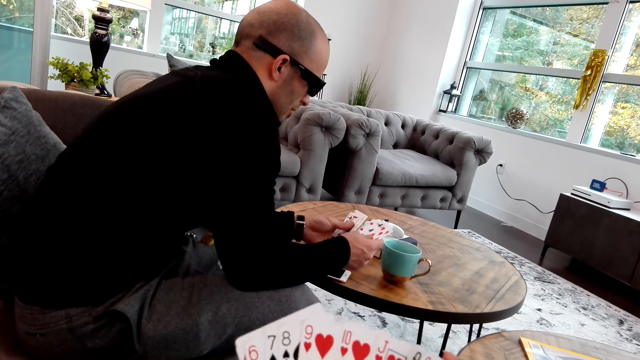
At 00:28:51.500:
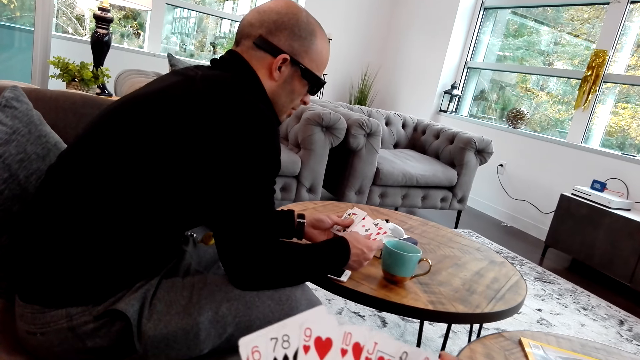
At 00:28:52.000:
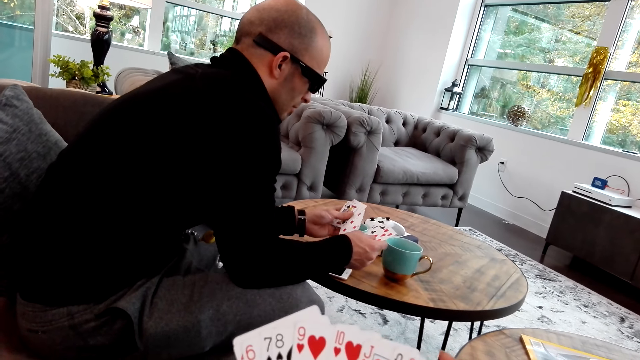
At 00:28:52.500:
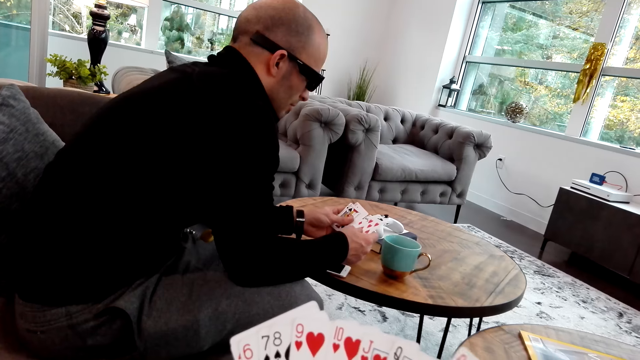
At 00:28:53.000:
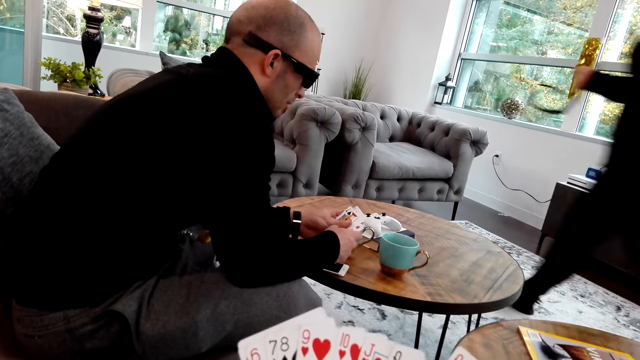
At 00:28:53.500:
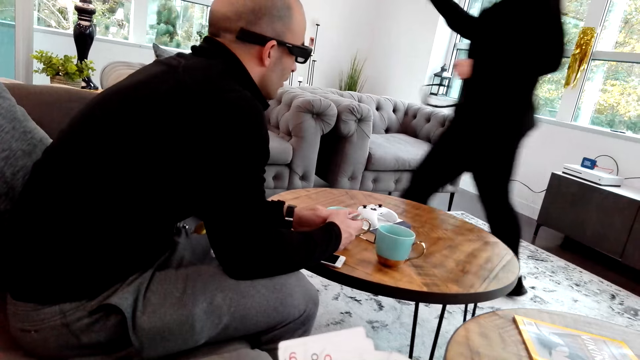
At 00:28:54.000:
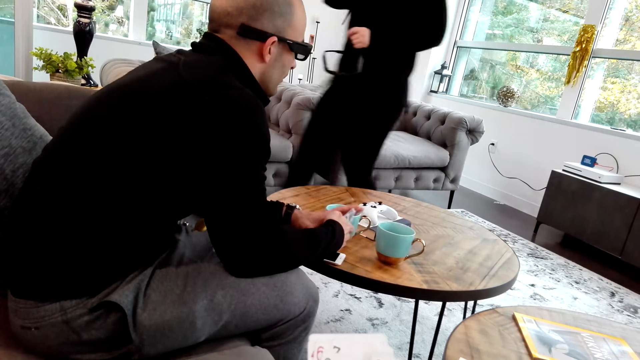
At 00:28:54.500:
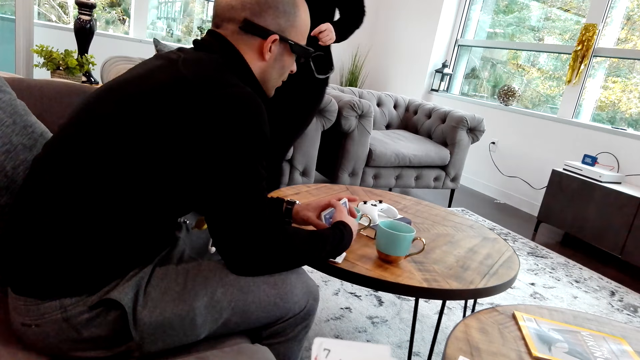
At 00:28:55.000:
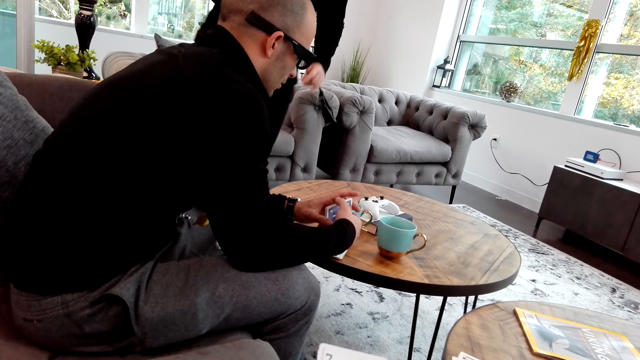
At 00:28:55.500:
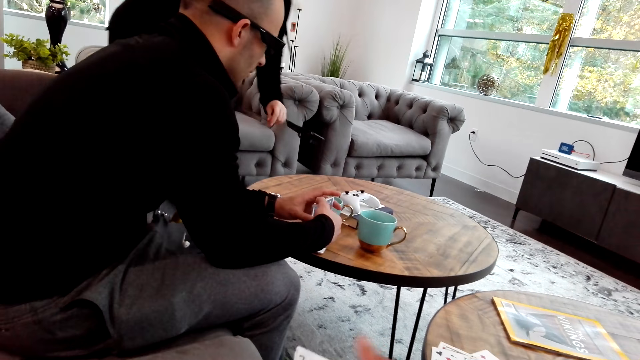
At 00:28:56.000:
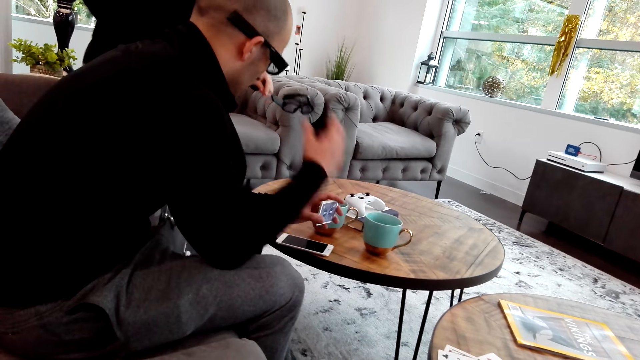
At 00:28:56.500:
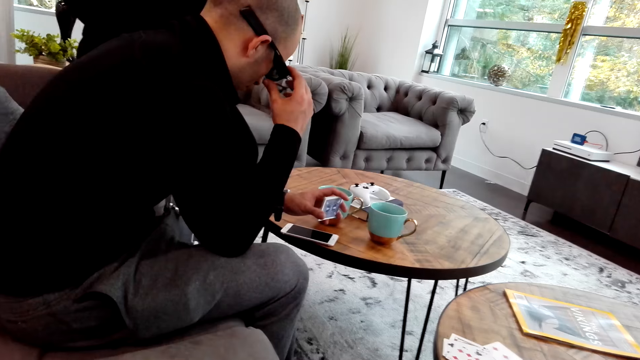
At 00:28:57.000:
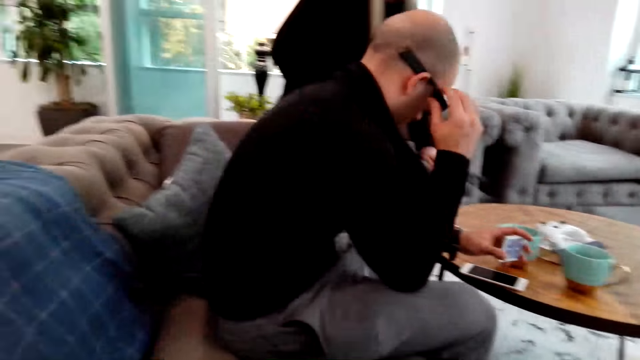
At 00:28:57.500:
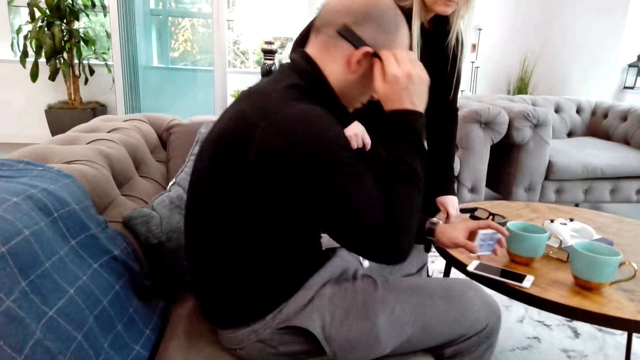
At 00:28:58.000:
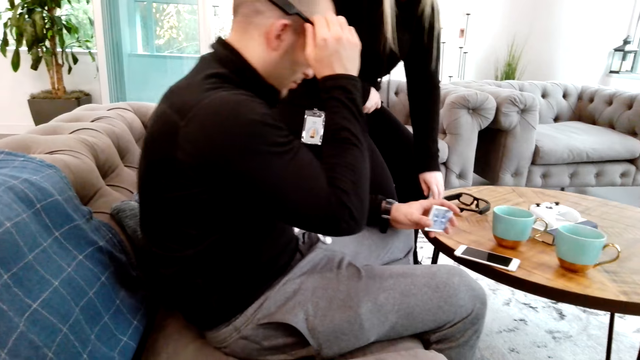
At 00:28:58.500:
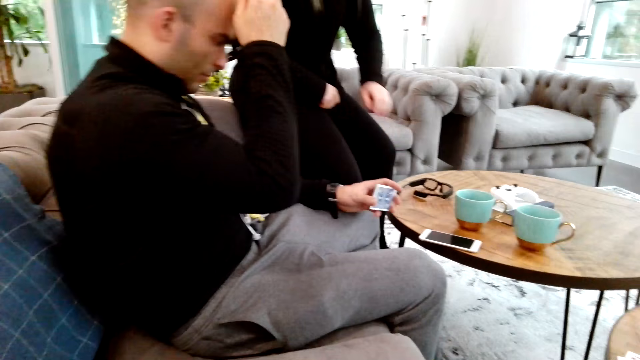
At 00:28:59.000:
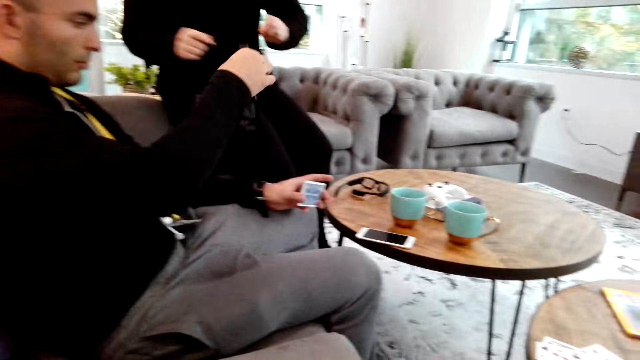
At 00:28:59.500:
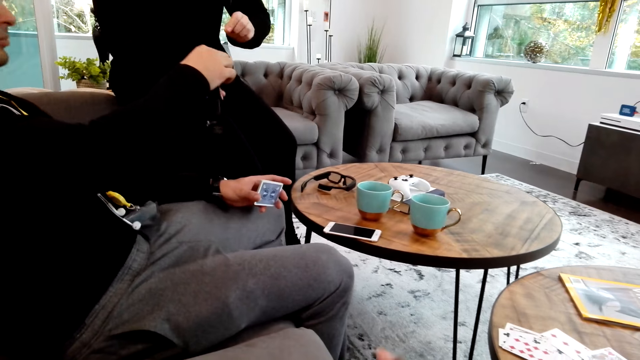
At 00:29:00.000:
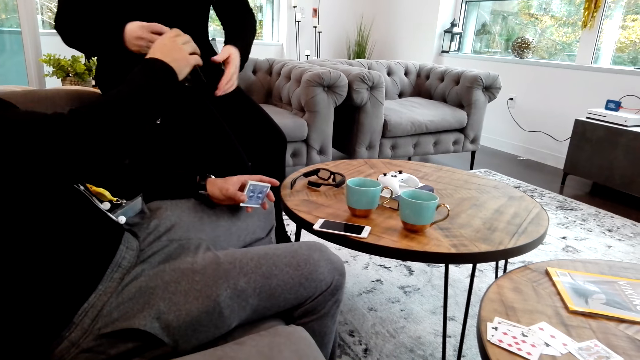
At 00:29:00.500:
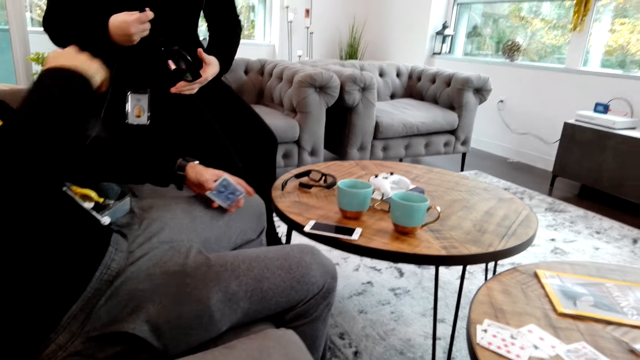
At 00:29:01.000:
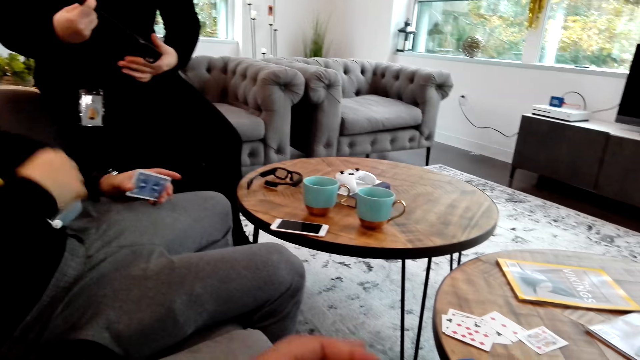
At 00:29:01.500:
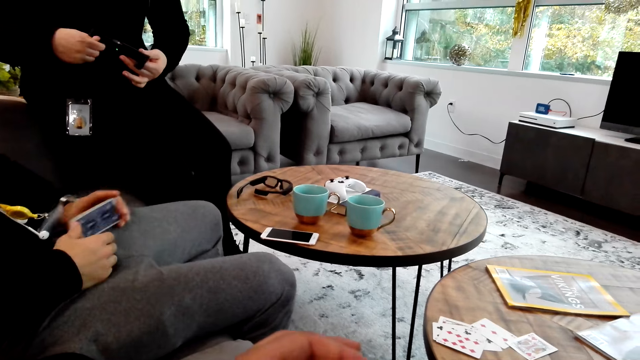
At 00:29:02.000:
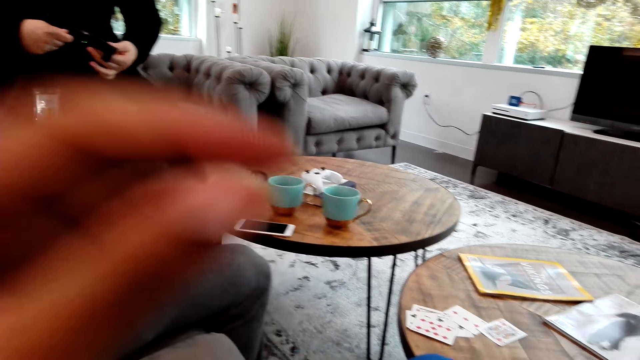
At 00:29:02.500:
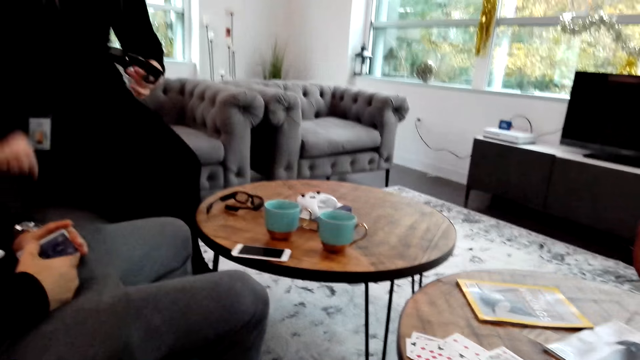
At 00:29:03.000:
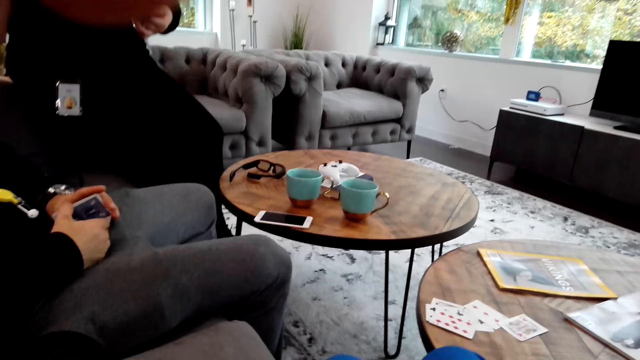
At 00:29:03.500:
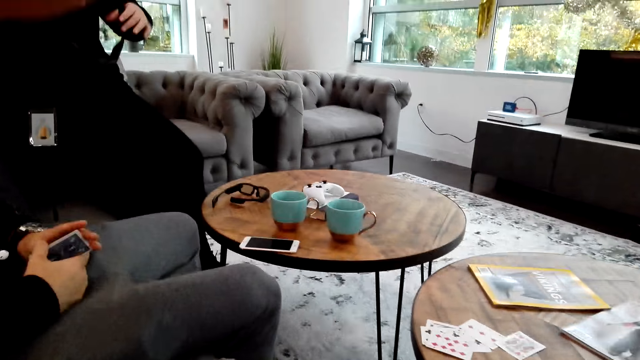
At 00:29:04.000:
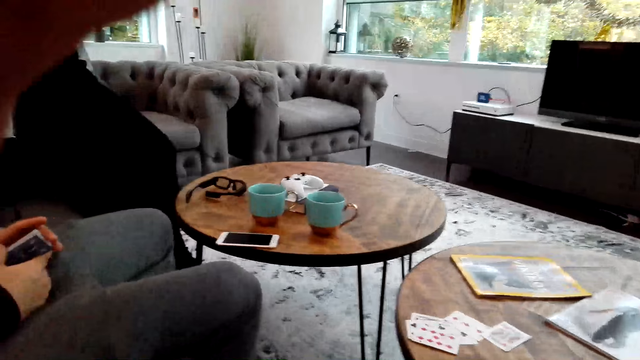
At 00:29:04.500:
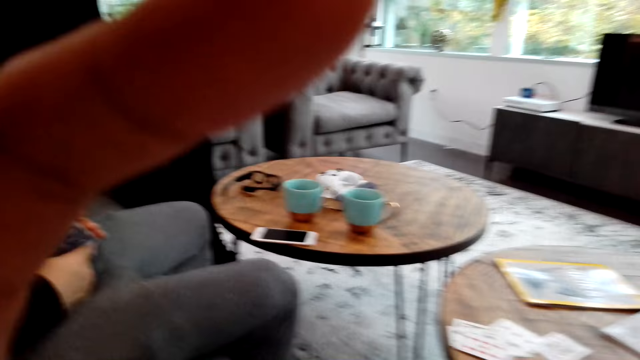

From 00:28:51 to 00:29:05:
A person walks to the chair and sits on the chair. Another person removes the spectacle from the eye. The first person puts the spectacle down. The first person takes the spectacle from the other person's hand. The other person moves the hand. The camera wearer moves the hand to the camera.

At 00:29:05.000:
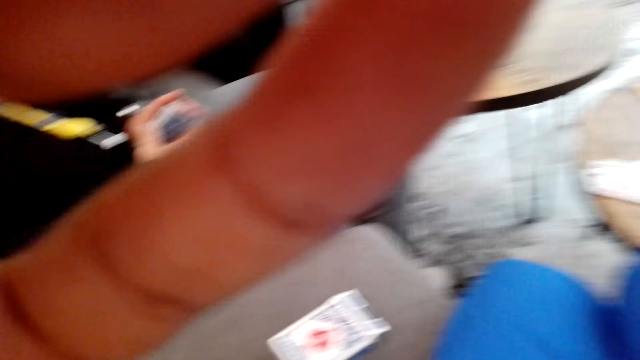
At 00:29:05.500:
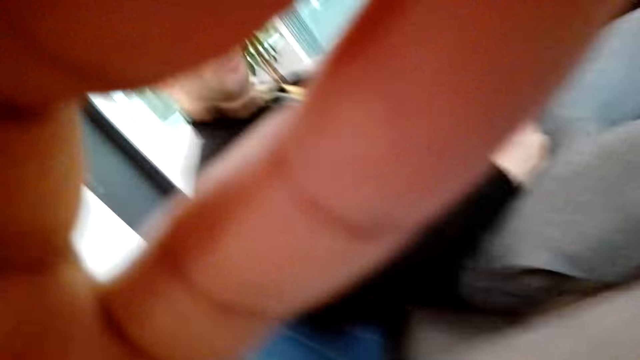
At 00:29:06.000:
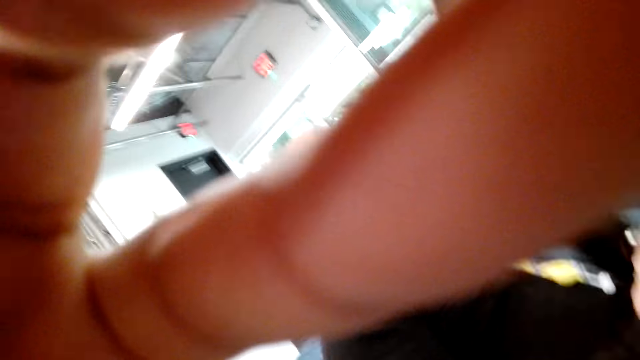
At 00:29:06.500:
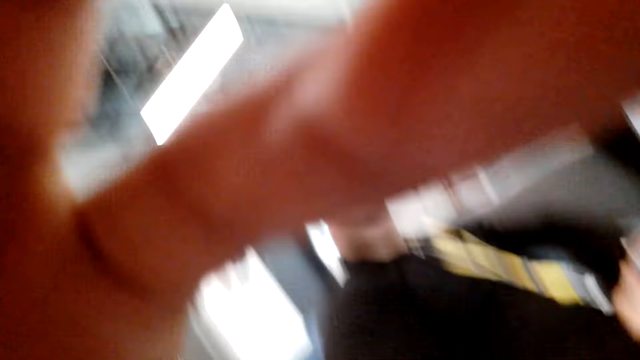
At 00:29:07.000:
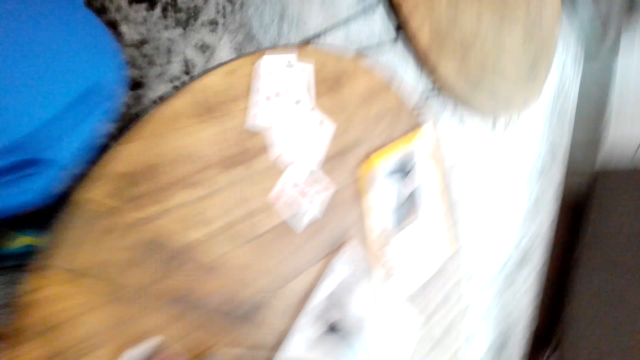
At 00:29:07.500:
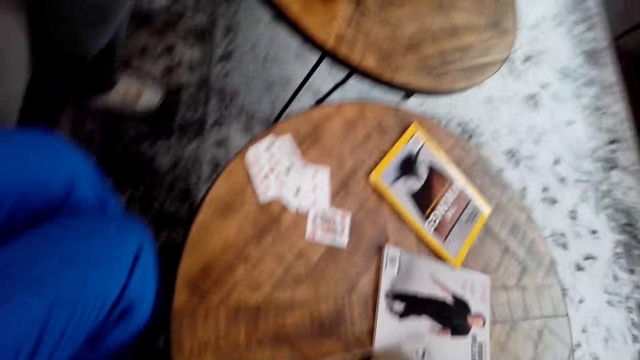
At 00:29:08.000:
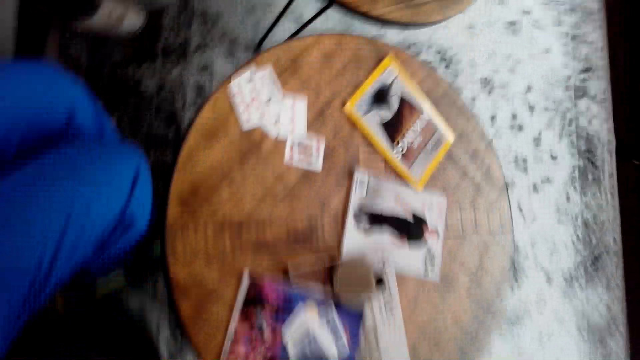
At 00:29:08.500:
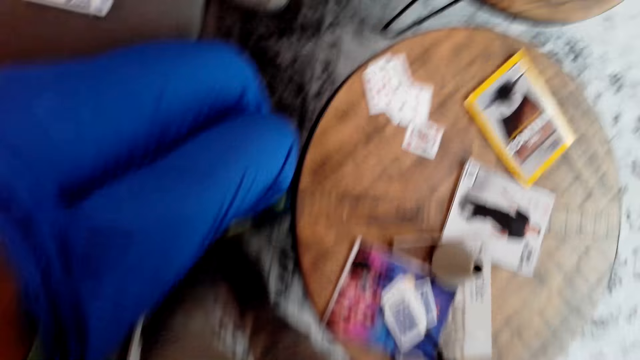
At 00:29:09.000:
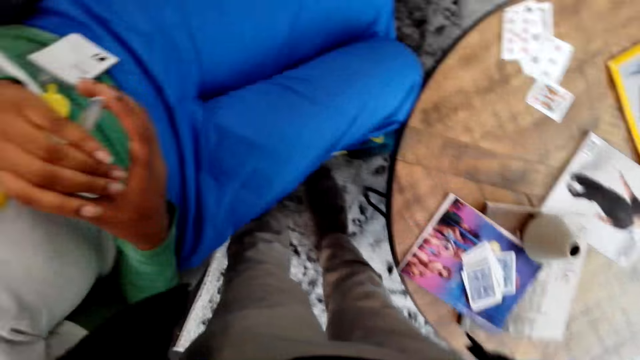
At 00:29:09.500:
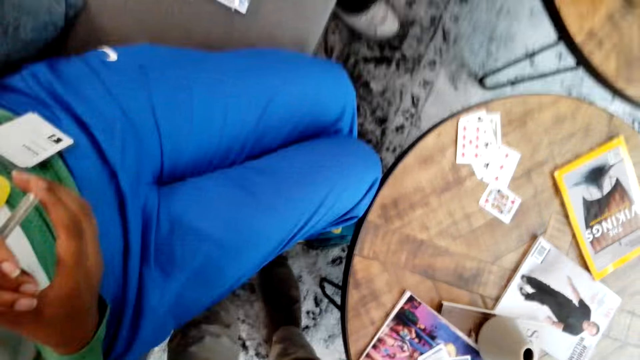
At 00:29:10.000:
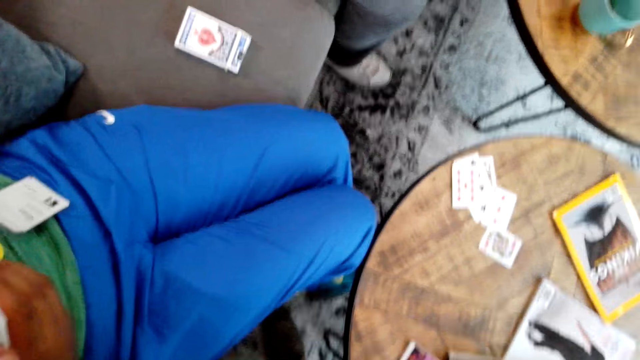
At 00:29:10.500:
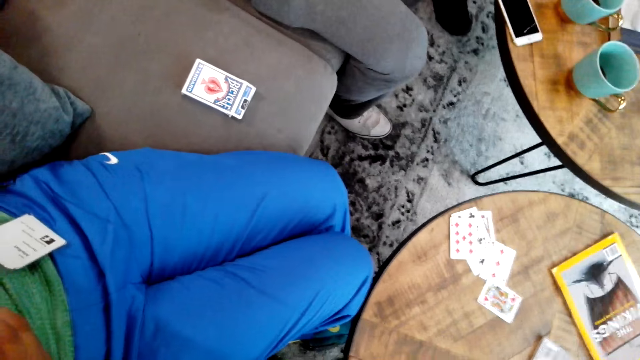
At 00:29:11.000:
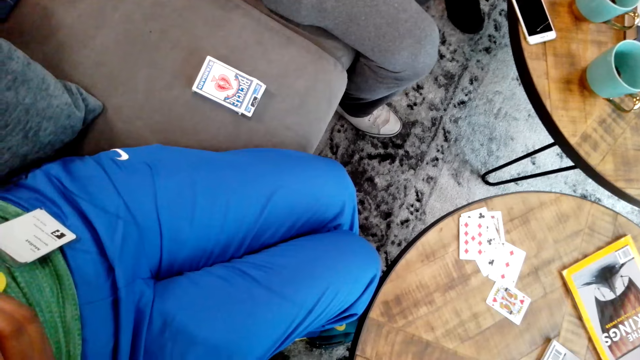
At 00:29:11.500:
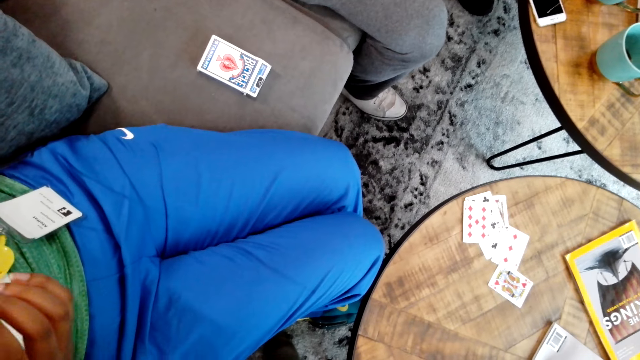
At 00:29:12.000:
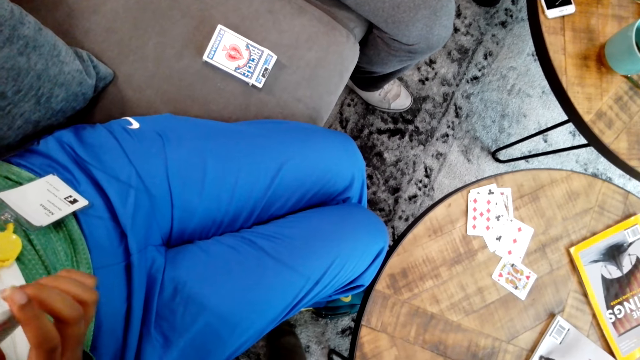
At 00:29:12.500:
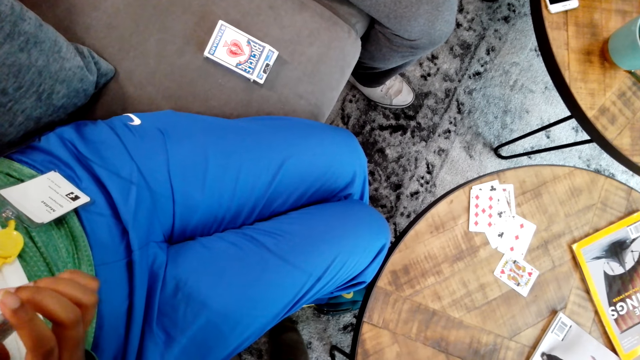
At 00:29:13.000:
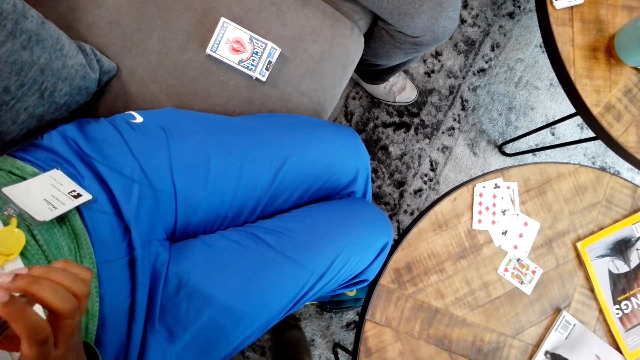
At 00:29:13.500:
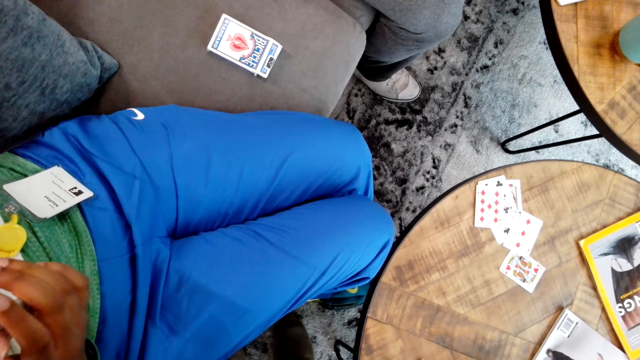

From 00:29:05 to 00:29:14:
The camera wearer lifts up the camera. A person moves the cards on the hand.
